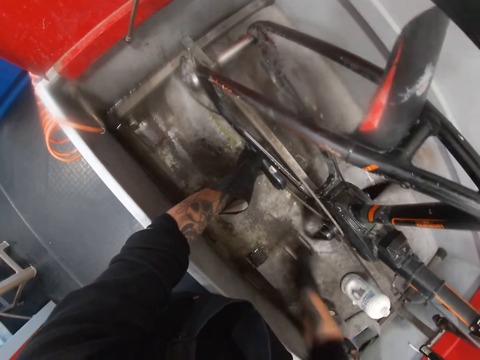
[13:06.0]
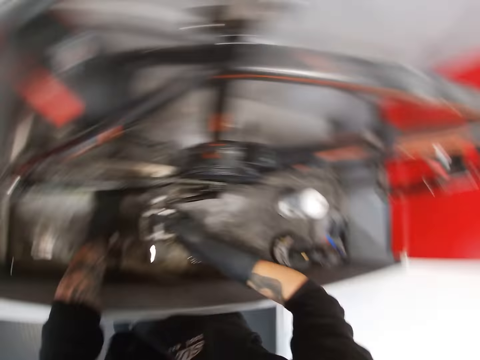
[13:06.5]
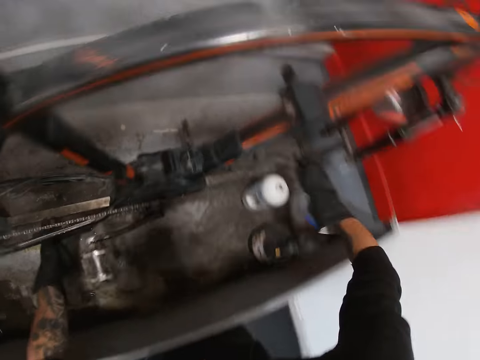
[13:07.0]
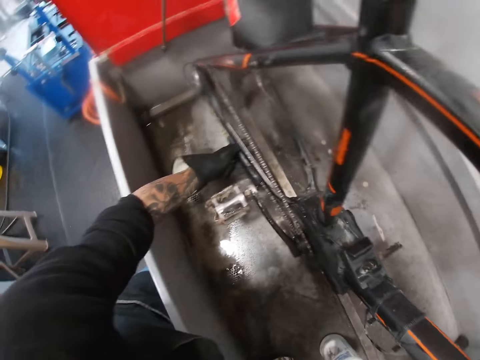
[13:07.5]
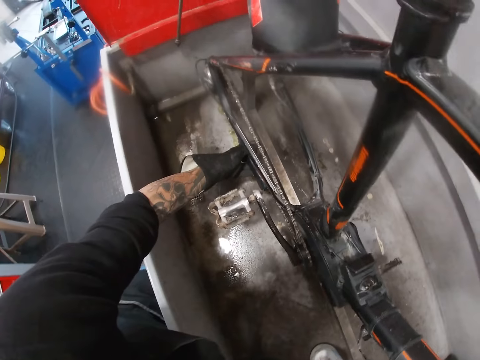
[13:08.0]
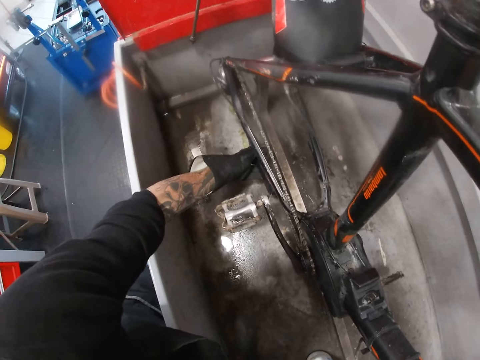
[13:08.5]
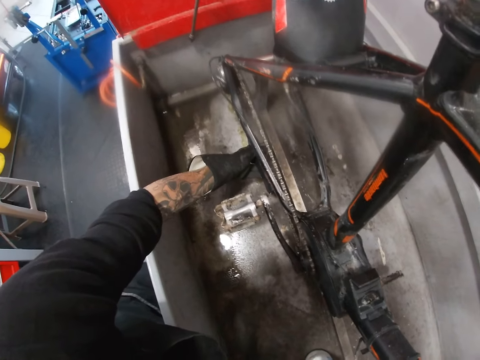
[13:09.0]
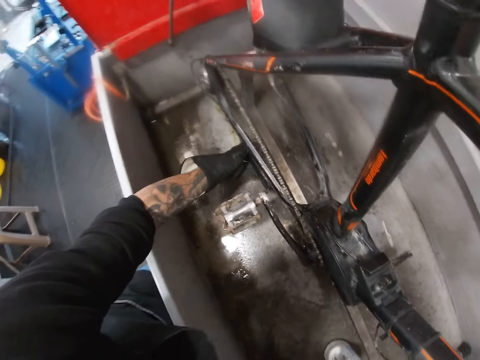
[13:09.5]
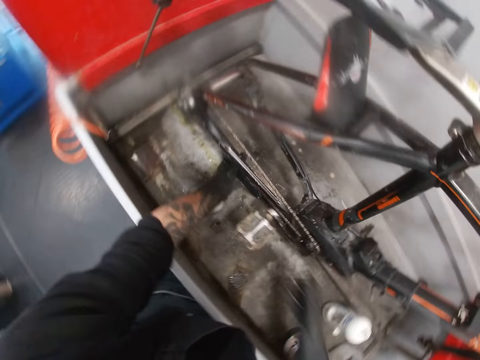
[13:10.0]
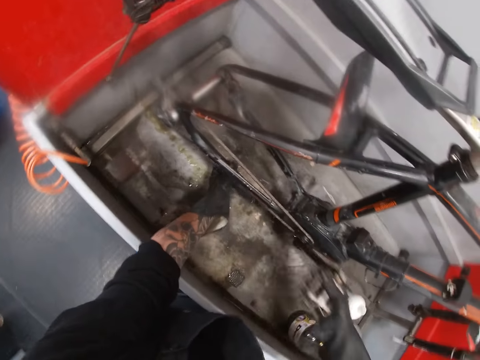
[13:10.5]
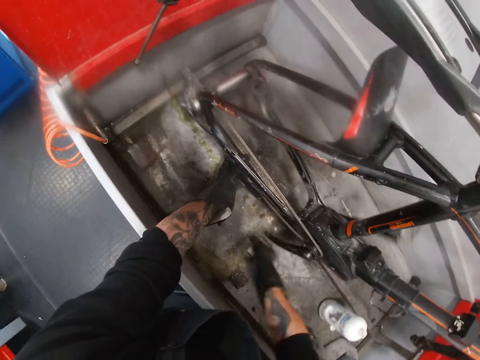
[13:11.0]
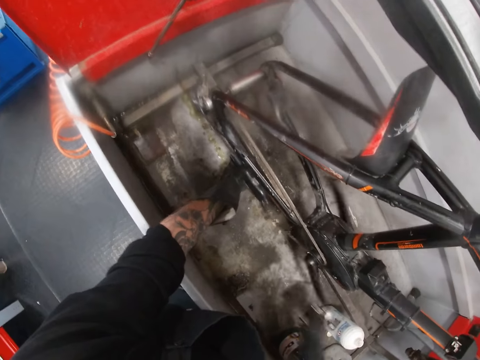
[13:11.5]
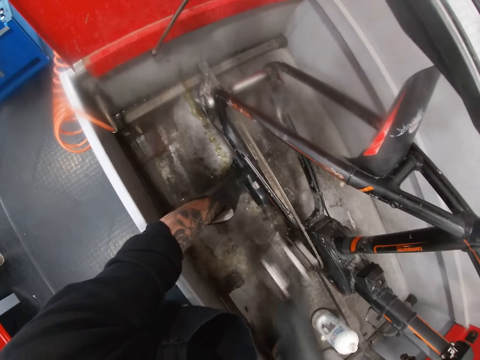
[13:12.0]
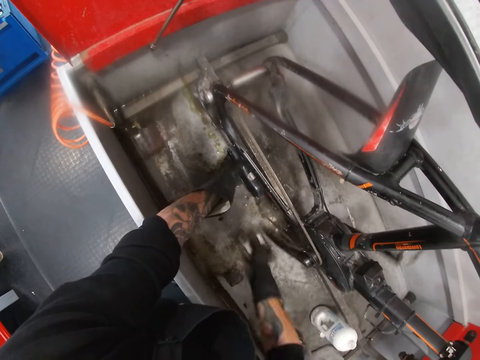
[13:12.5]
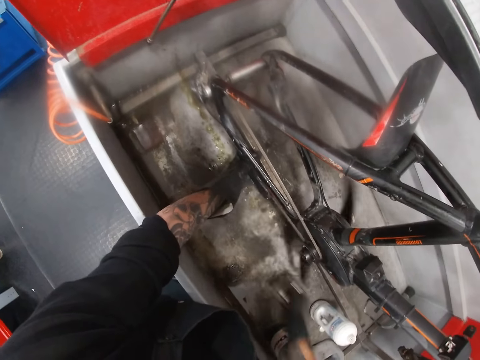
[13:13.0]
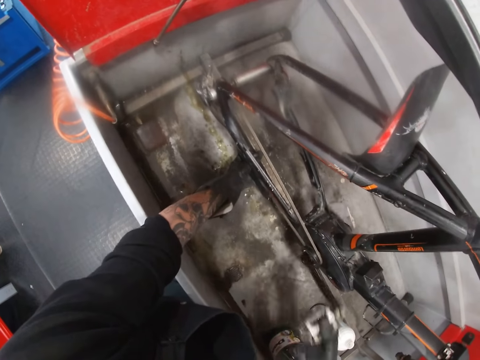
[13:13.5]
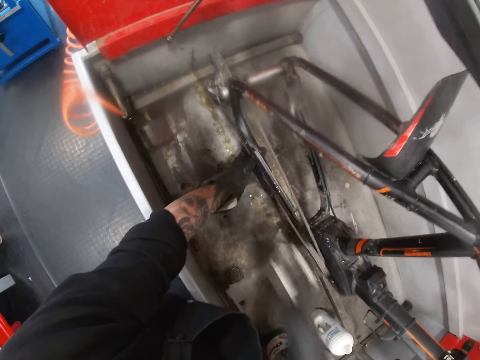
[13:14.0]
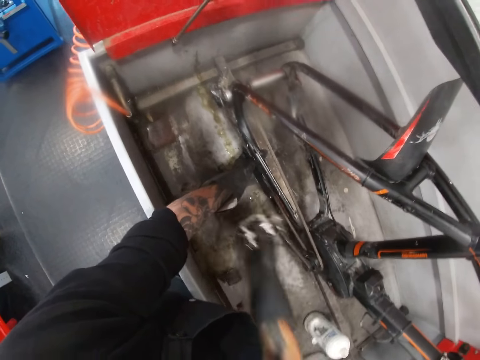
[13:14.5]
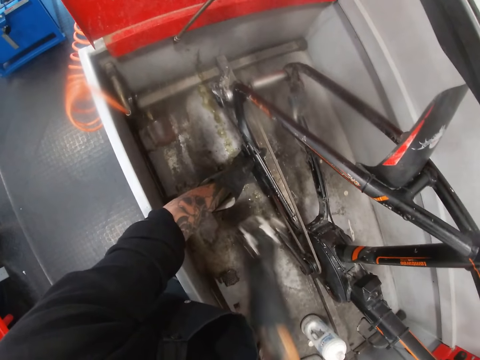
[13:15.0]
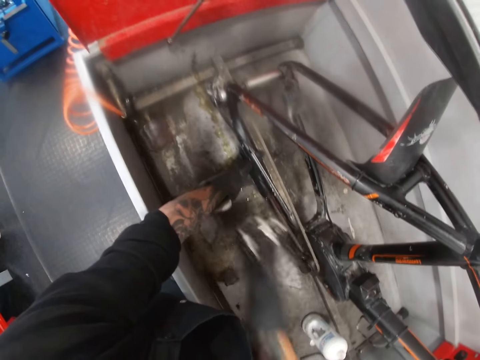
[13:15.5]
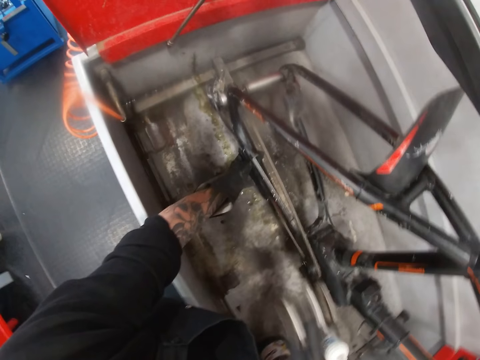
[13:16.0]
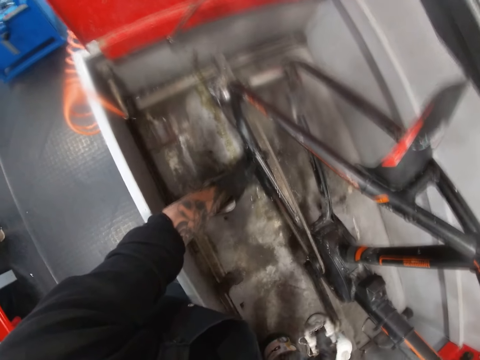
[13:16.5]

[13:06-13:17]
The camera wearer takes his right hand off the pedal of the bicycle. He rolls the pedal of the bicycle with his right hand.

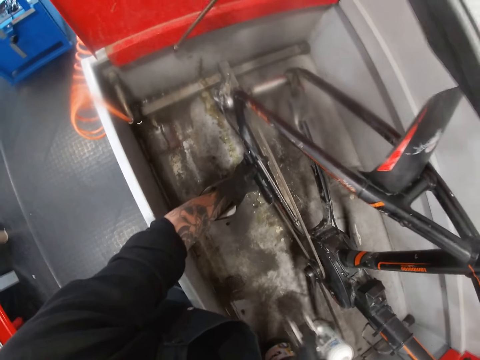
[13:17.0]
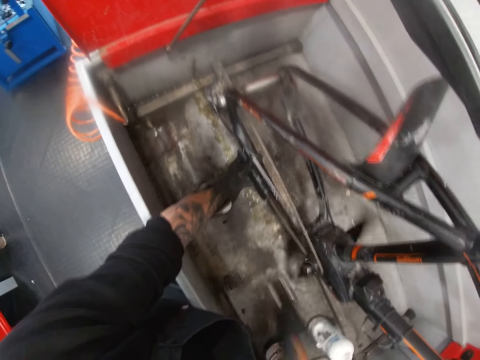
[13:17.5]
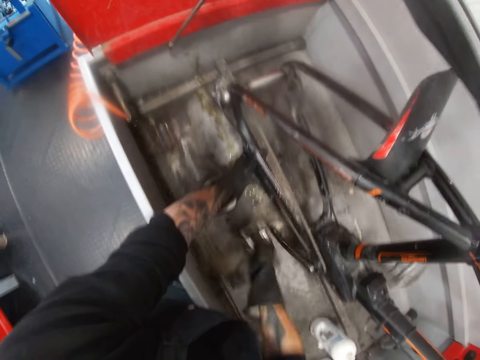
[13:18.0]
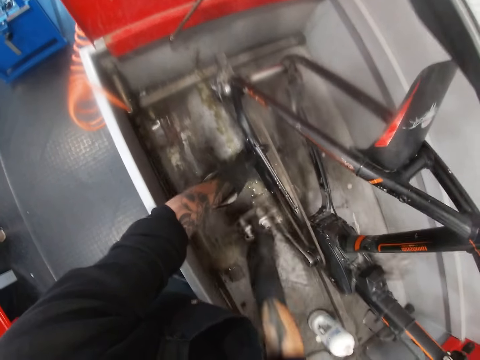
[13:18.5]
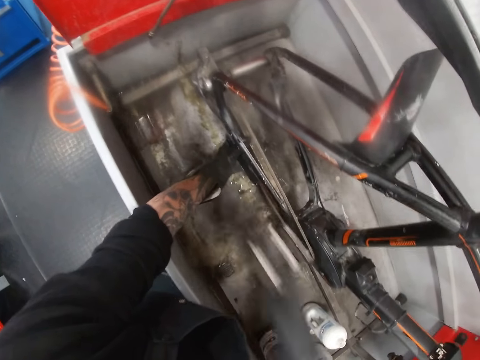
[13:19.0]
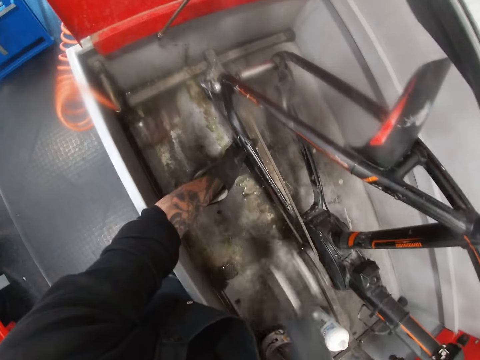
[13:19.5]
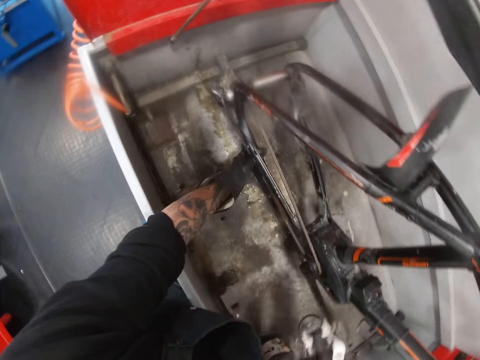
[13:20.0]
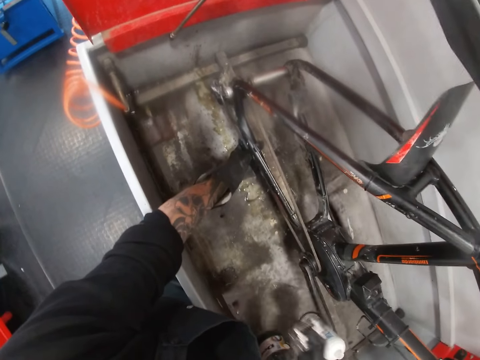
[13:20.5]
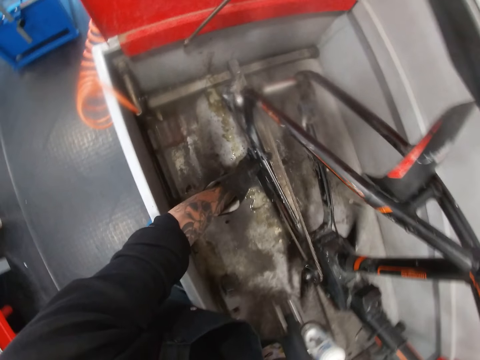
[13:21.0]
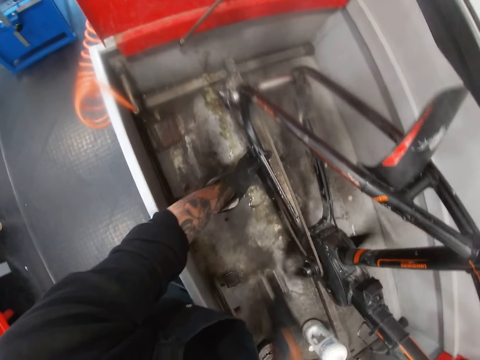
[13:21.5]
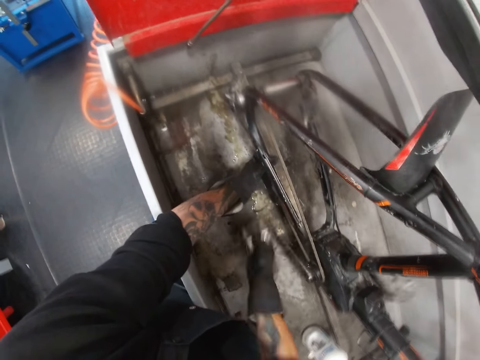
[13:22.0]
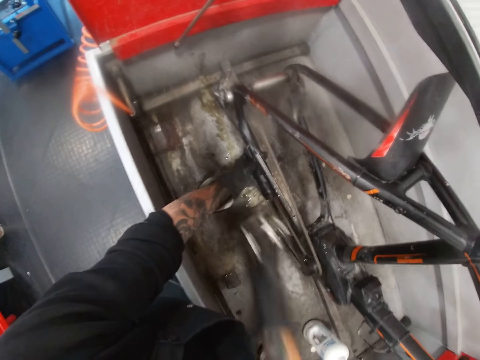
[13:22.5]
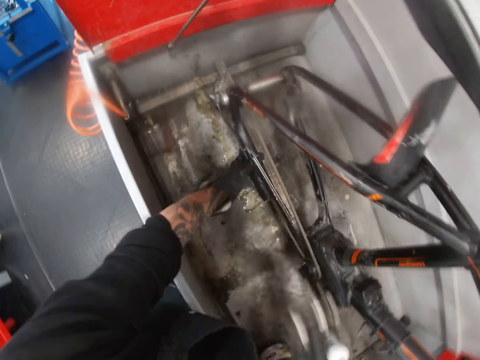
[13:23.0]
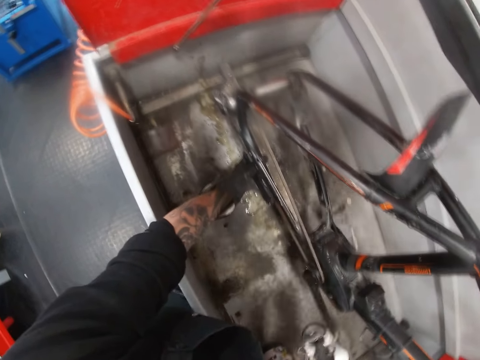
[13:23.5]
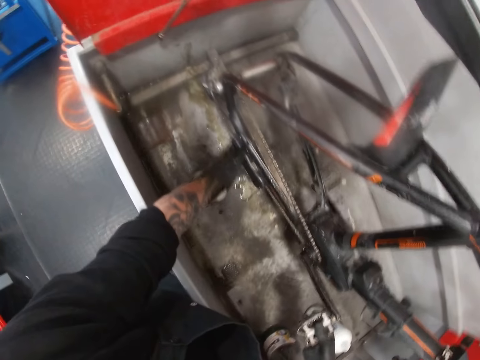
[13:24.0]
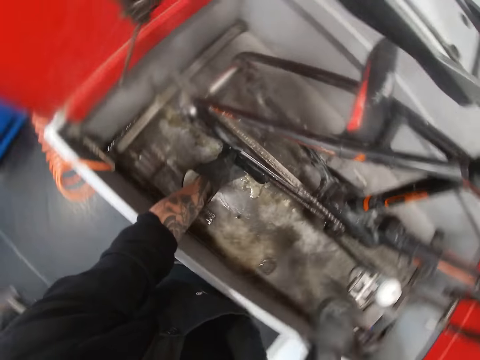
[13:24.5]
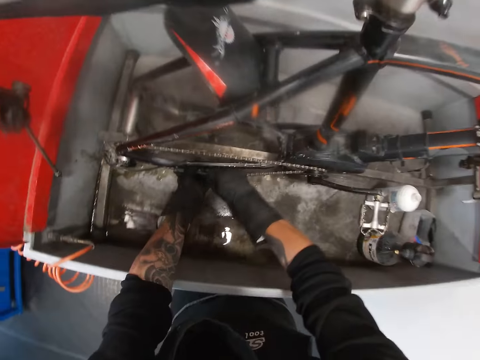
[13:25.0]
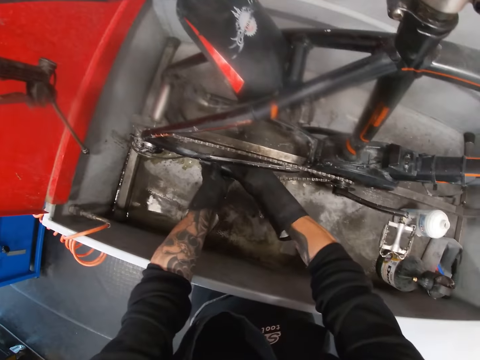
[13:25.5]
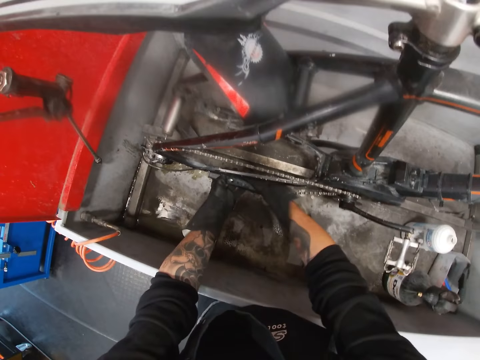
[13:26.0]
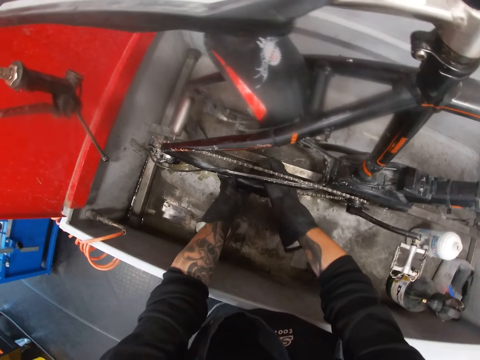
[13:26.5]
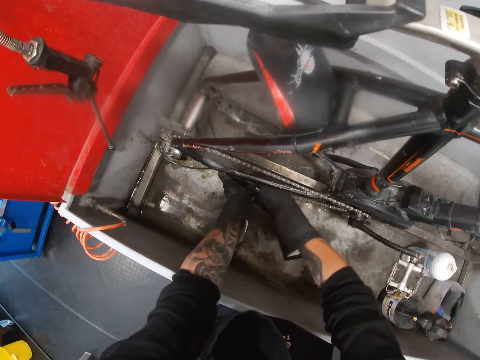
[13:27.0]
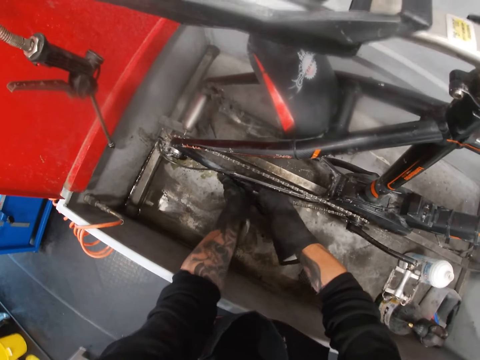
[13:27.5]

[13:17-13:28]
The camera wearer detaches the rear derailleur from the bicycle with both hands. They adjust the bicycle chains.

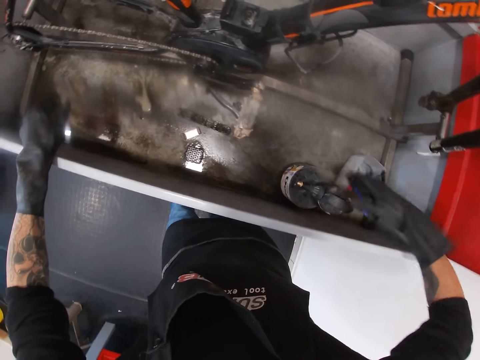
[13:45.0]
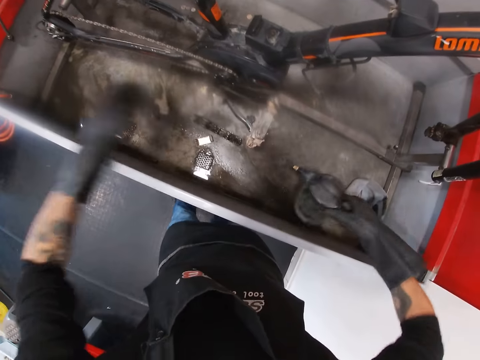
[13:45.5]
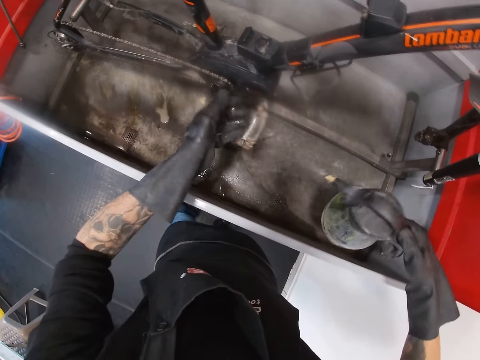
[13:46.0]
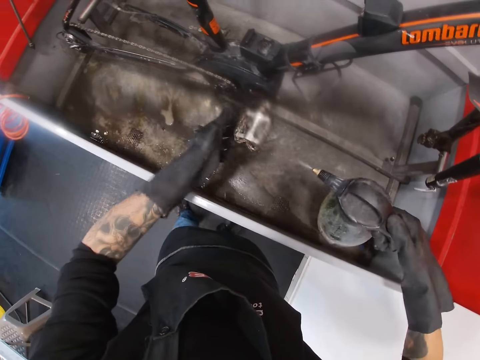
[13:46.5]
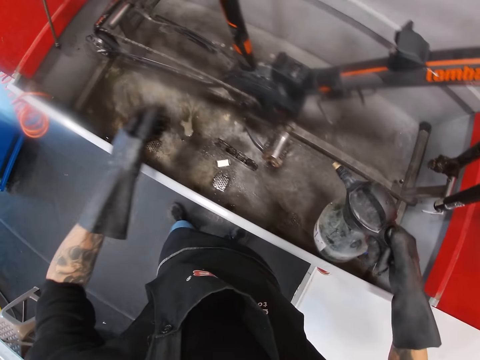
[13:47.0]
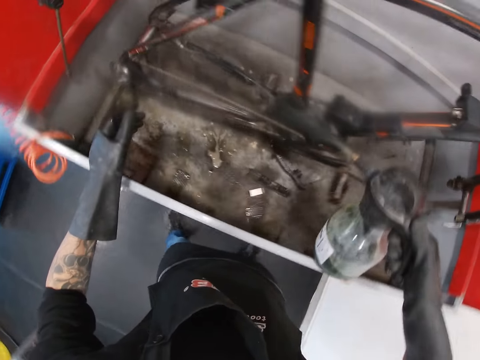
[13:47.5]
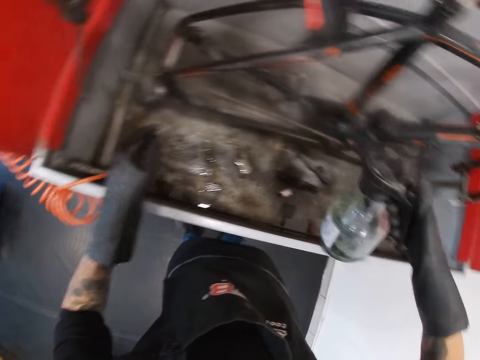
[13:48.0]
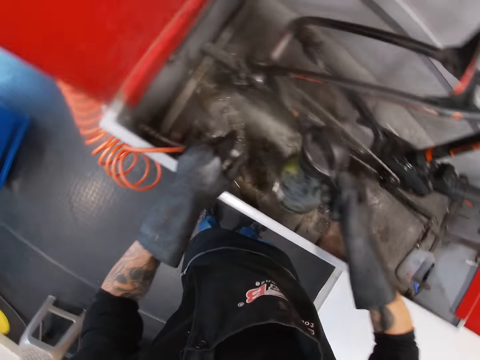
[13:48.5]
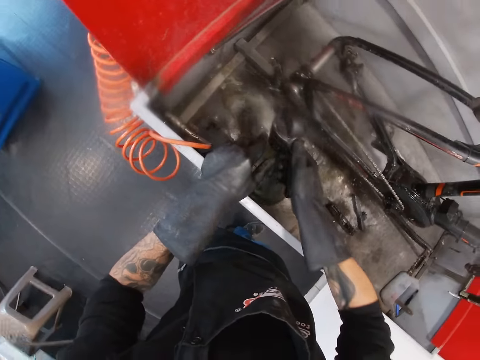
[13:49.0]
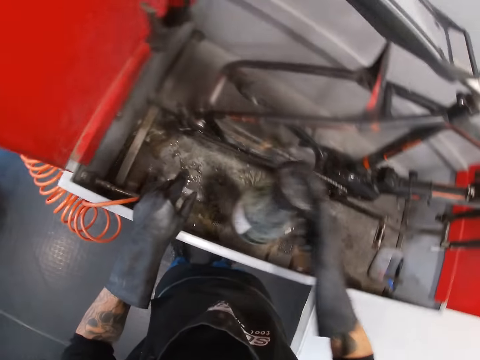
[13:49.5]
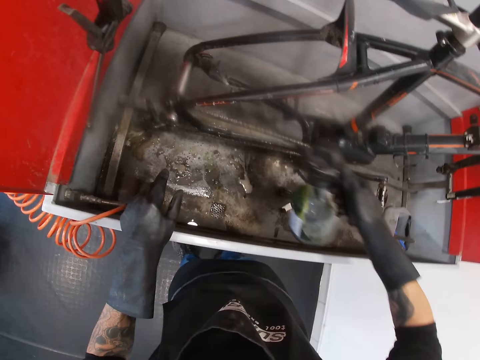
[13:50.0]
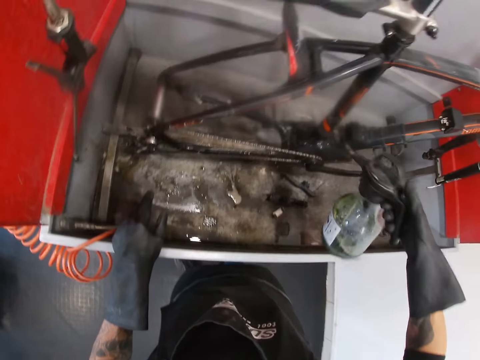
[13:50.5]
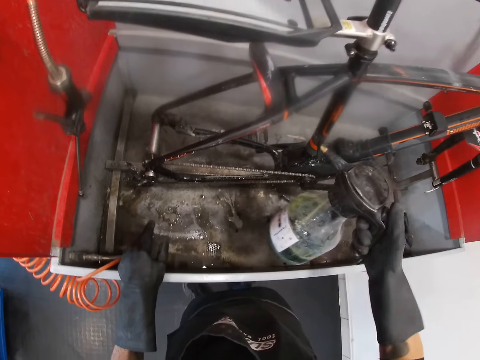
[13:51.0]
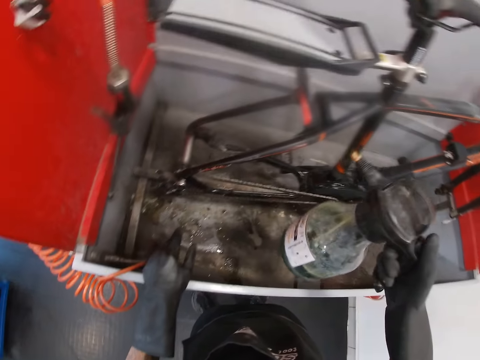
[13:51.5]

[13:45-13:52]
The camera wearer sprays soap on the bicycle with the pressure sprayer.
